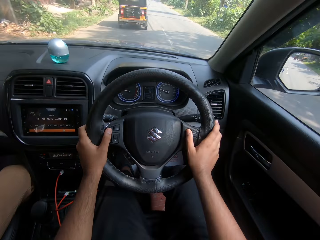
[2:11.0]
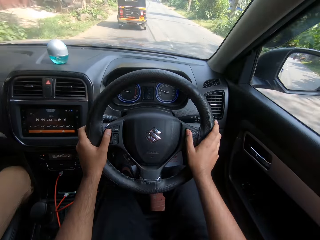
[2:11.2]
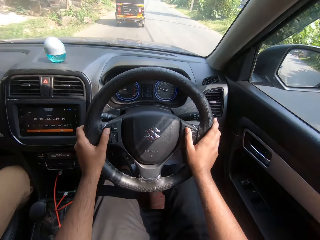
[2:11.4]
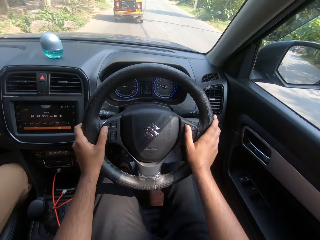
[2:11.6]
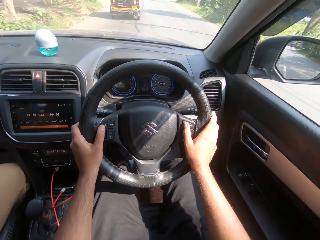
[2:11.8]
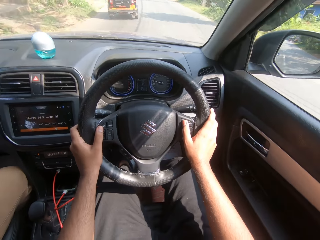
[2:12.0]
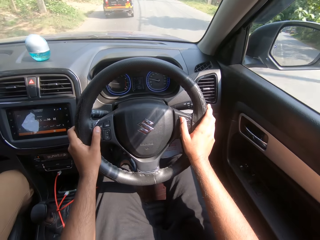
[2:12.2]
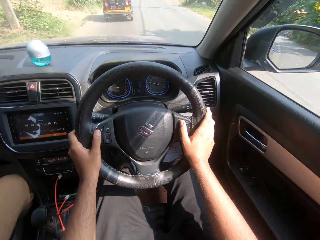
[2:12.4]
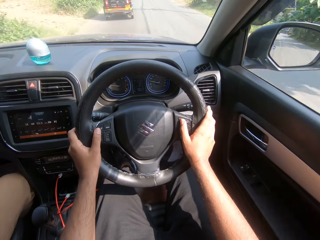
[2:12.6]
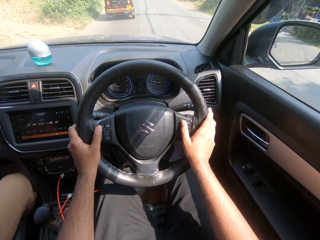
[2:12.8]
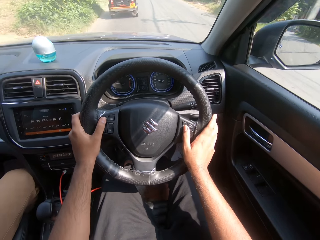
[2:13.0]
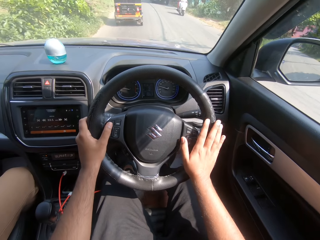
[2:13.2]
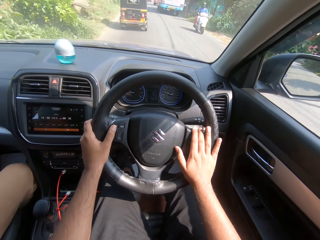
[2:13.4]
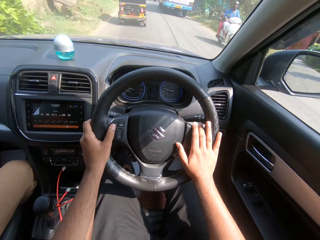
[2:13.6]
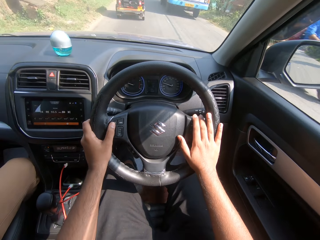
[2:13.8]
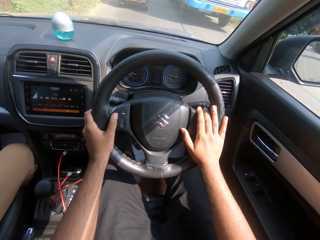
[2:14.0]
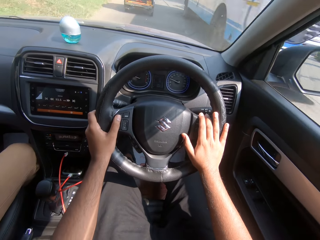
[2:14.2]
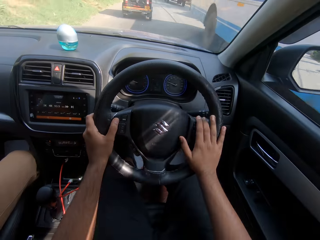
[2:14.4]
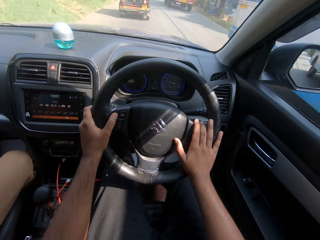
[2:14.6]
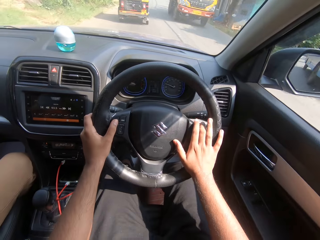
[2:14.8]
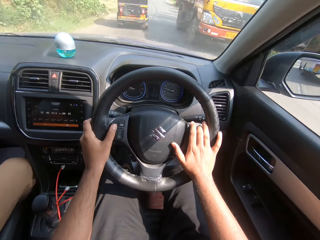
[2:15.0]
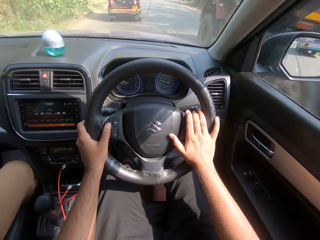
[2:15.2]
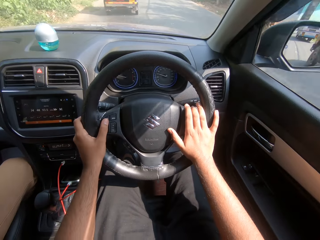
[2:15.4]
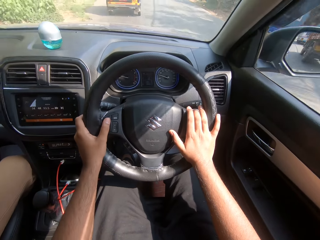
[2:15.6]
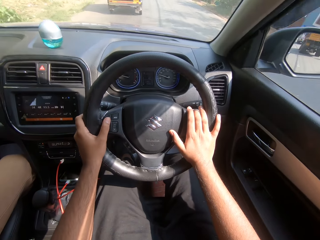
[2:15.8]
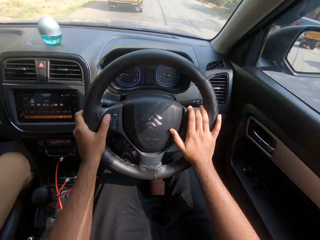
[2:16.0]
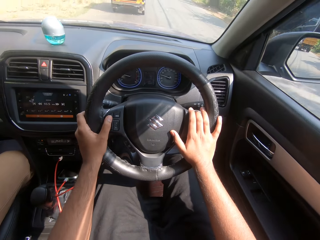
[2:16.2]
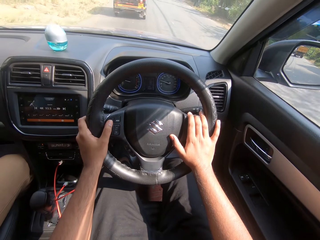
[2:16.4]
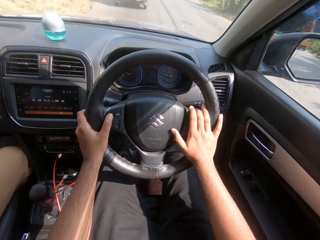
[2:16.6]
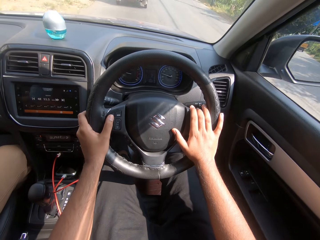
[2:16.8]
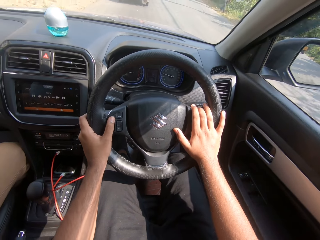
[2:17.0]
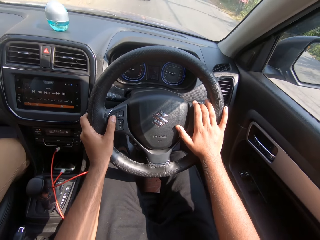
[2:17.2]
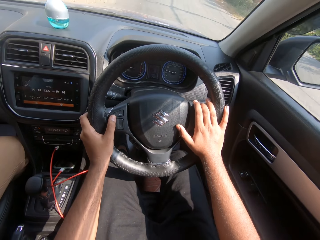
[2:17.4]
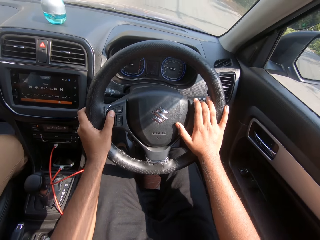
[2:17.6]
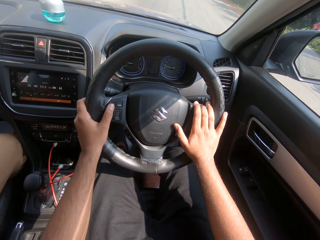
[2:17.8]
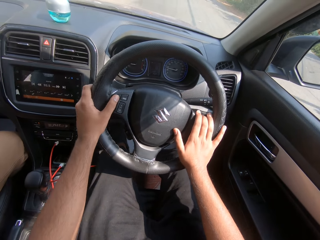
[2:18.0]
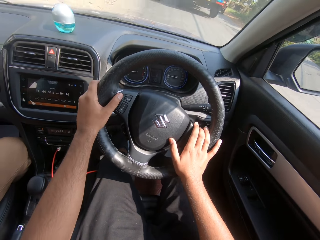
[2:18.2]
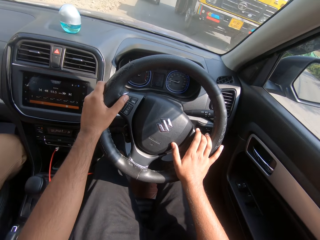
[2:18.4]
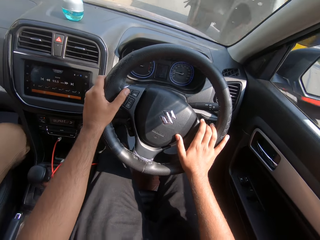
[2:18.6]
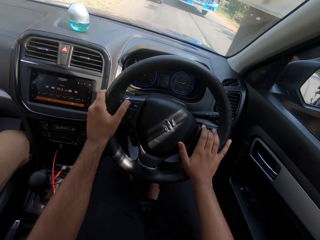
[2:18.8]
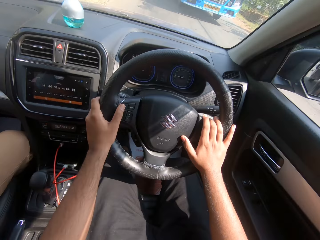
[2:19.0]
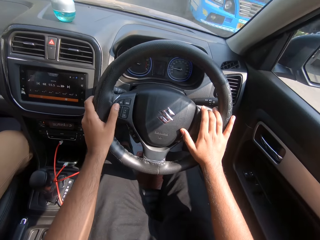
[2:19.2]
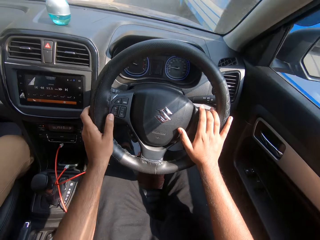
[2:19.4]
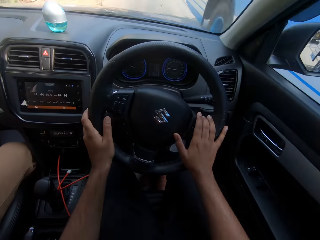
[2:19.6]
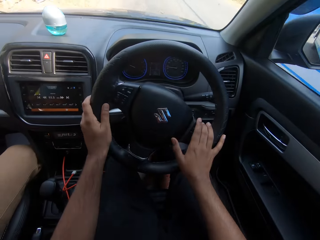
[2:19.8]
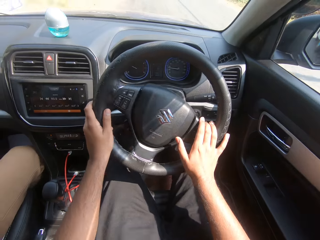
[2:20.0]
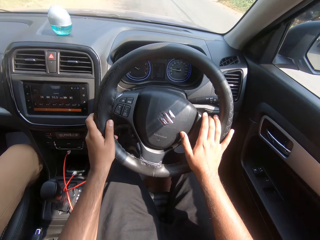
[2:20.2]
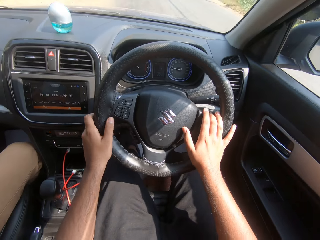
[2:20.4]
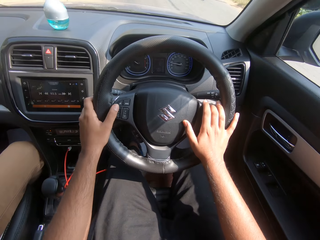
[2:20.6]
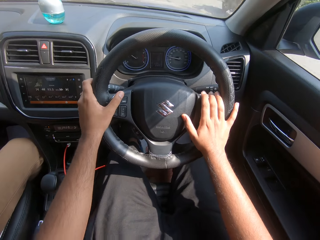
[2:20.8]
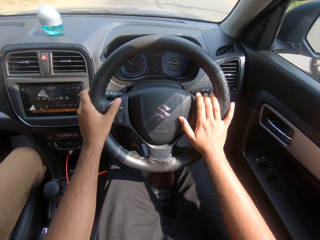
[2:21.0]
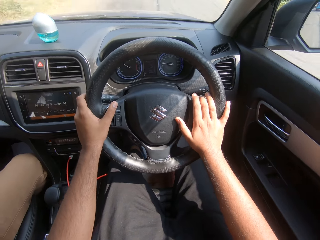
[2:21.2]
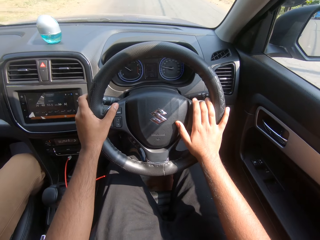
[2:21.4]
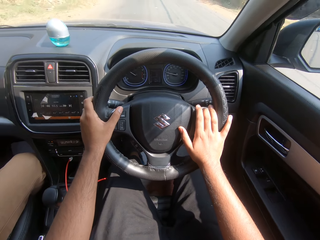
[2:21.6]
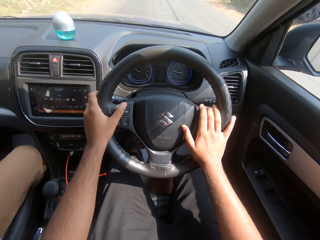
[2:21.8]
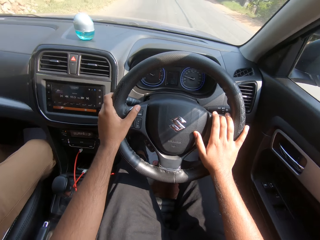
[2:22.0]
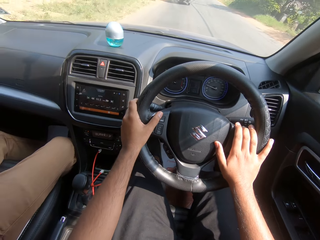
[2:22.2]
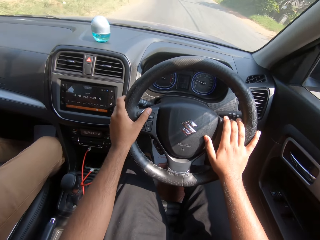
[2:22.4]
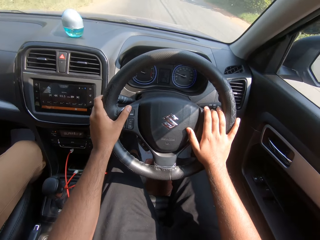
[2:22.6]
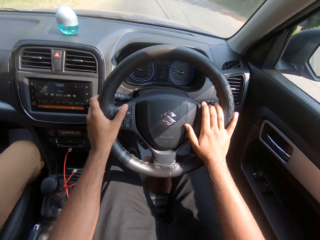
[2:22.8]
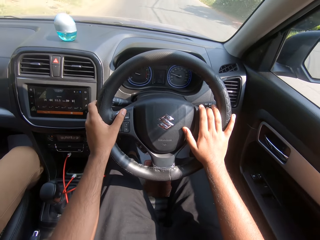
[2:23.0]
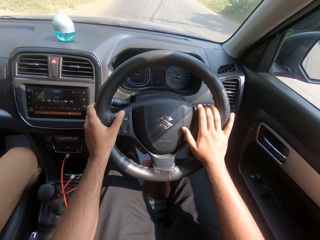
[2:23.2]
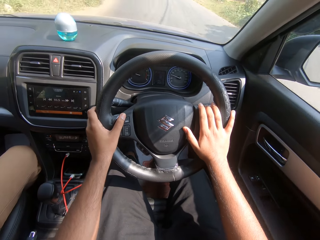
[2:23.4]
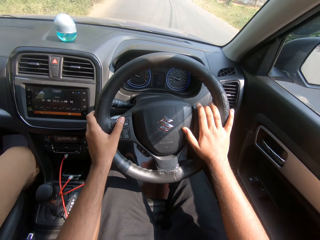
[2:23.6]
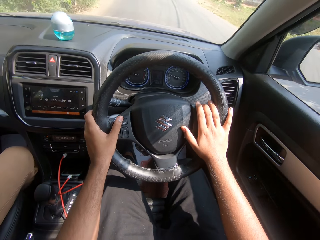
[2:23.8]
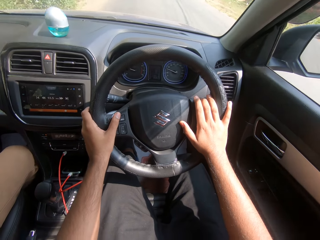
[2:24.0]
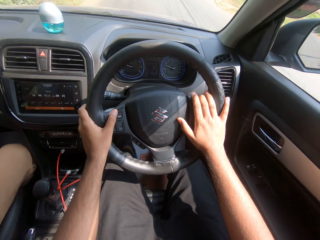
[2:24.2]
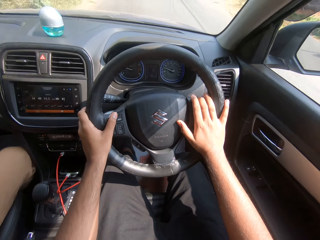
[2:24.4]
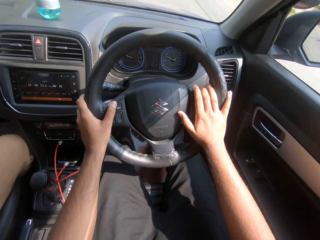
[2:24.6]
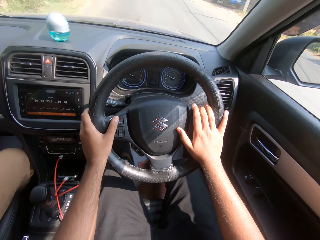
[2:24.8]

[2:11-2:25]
A motorcycle drives past the camera wearer. A bus drives past them. A truck drives past them. A truck drives past them. A bus drives past them. A motorcycle drives past them.

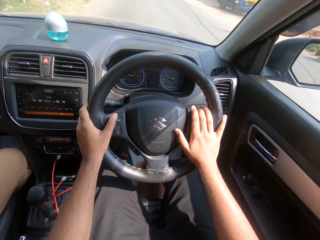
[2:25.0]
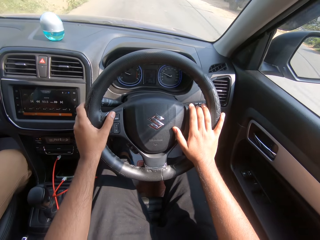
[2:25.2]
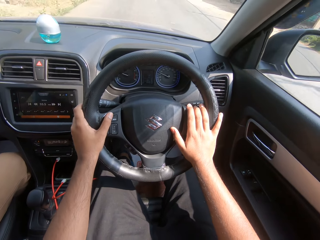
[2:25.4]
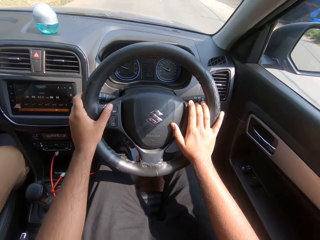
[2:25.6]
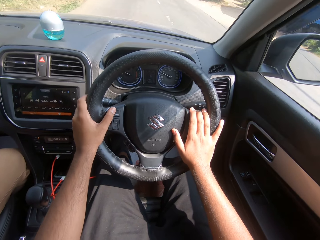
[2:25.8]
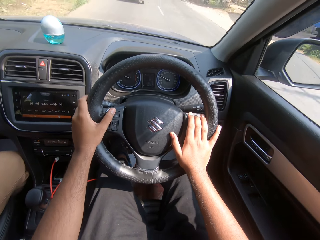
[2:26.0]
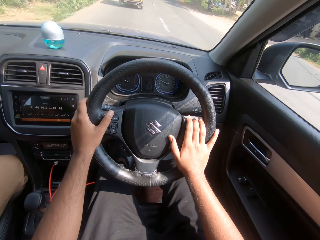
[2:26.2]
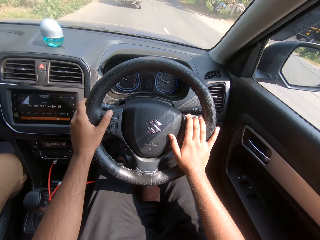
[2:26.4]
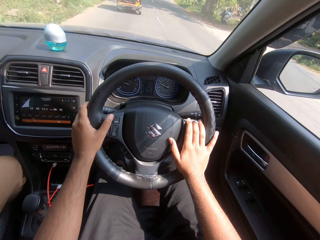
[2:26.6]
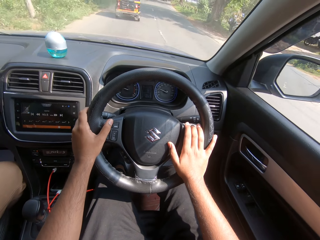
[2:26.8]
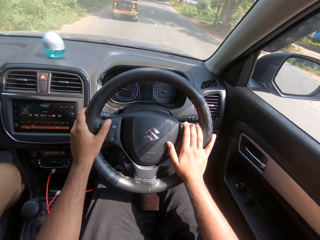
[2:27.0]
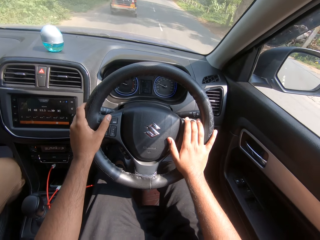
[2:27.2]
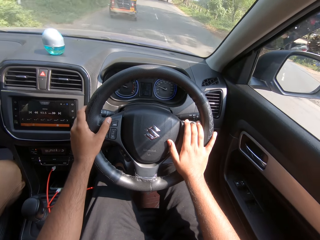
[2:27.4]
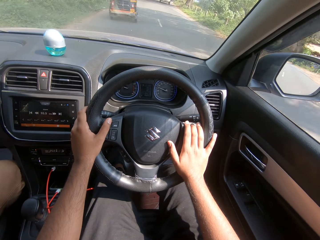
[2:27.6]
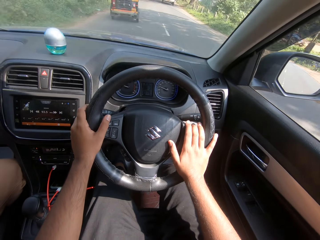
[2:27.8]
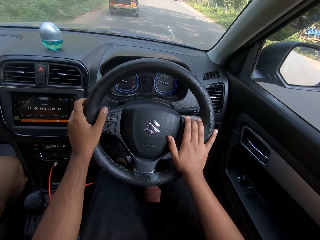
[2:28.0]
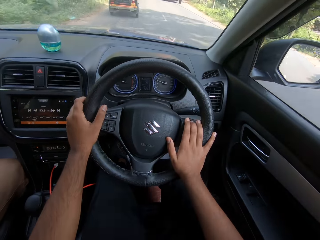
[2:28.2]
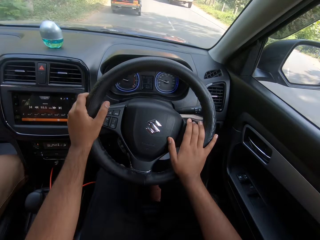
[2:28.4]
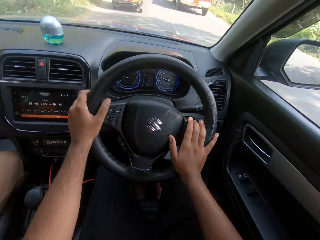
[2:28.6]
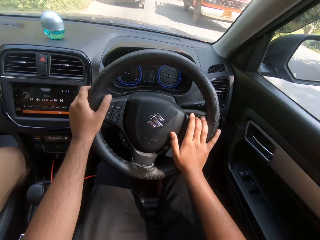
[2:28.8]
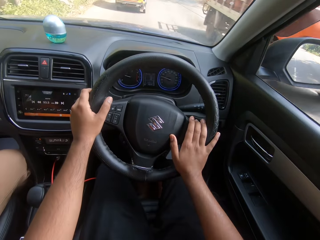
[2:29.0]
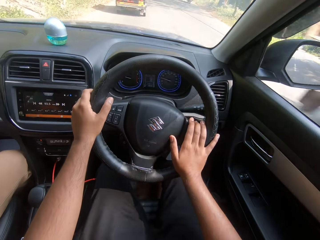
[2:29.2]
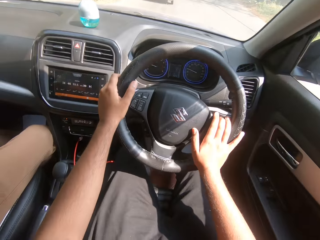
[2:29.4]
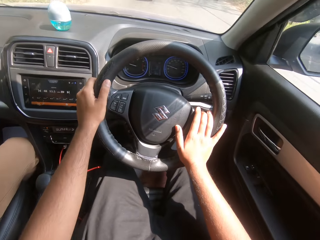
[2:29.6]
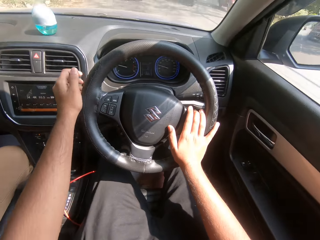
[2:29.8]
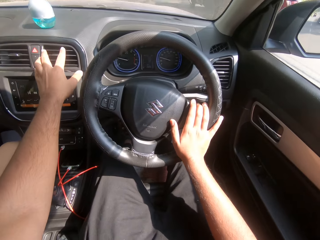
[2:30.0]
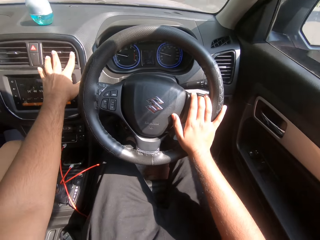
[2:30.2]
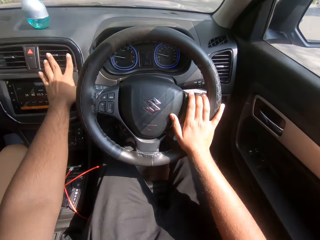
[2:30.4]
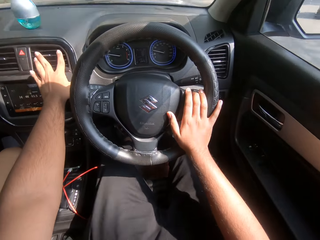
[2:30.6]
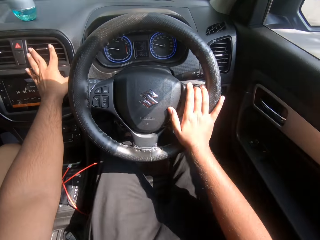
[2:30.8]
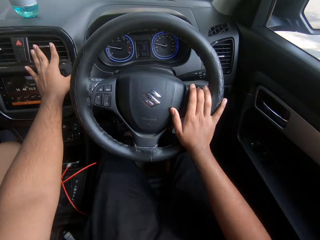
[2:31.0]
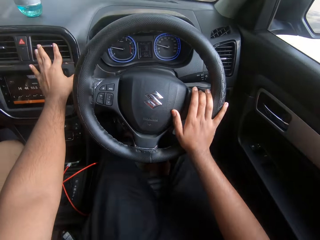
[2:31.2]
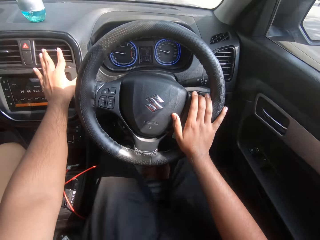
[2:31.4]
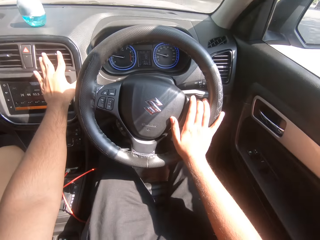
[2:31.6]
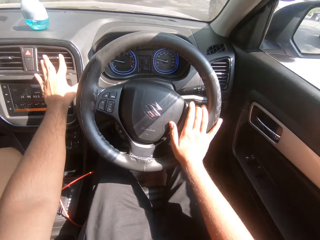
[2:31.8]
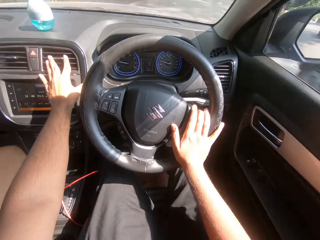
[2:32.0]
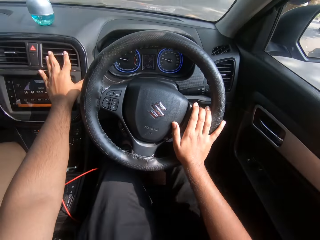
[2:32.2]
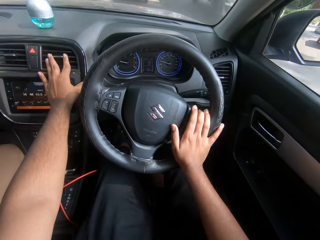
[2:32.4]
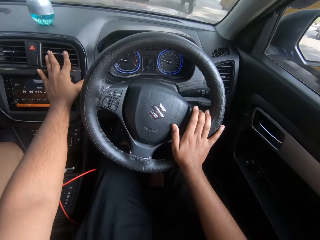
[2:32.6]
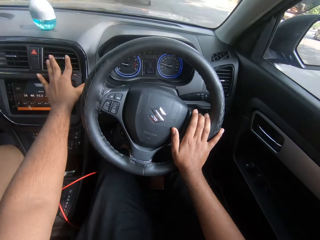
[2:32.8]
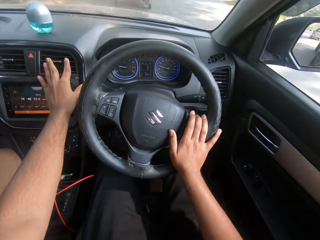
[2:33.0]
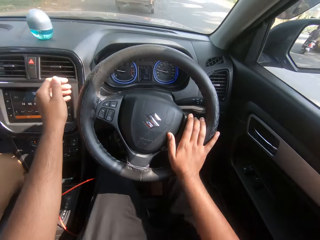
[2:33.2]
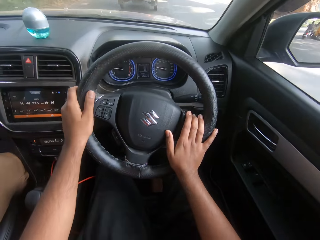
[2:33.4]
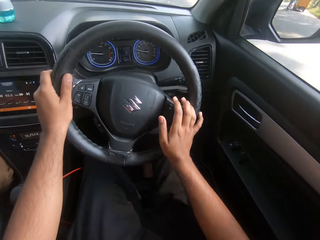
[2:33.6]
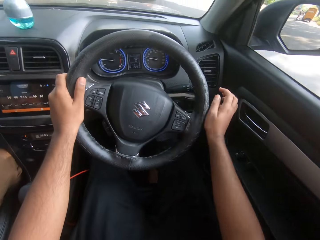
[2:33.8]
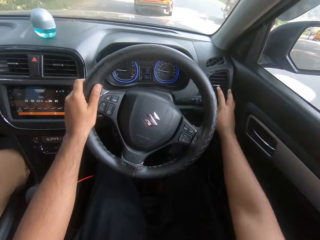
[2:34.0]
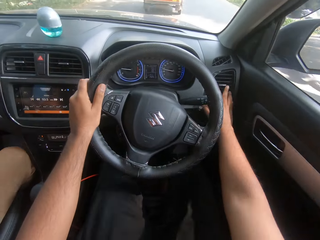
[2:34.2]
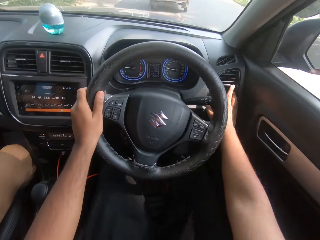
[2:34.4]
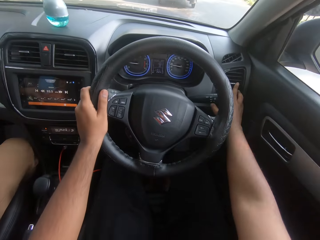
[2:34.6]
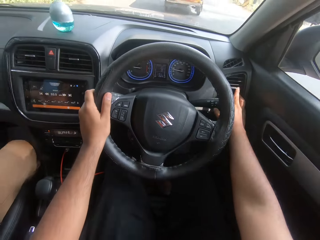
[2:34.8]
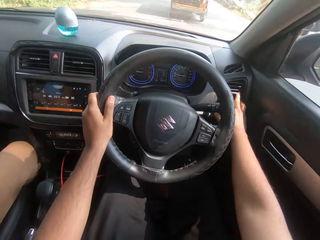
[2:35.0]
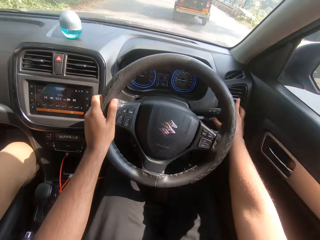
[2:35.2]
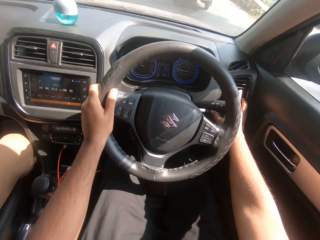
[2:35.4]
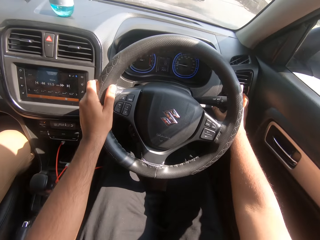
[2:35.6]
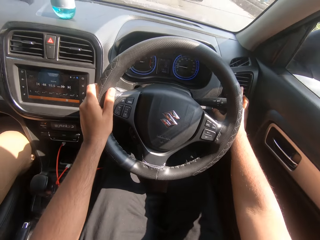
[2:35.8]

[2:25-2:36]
A truck drives past the camera wearer. A motorcycle drives past them. A truck drives past them. A motorcycle drives past them. A motorcycle drives past them.
